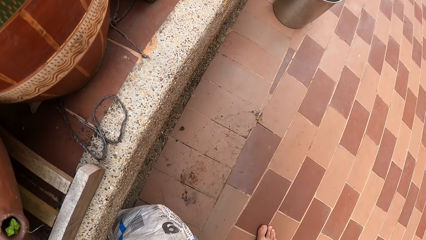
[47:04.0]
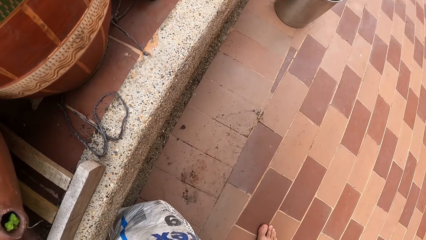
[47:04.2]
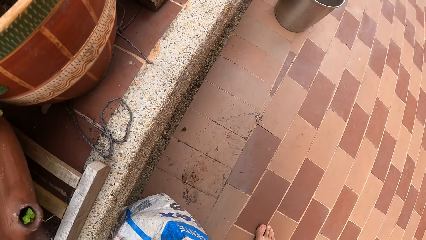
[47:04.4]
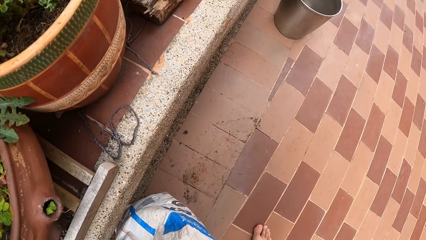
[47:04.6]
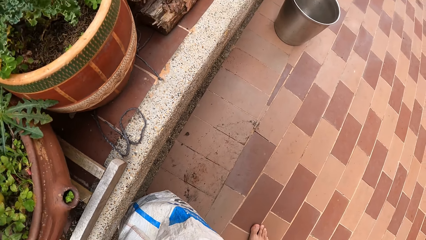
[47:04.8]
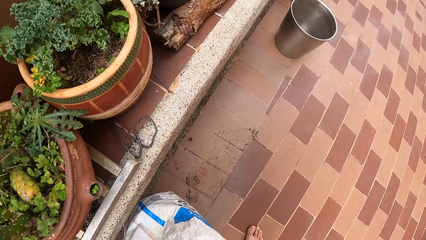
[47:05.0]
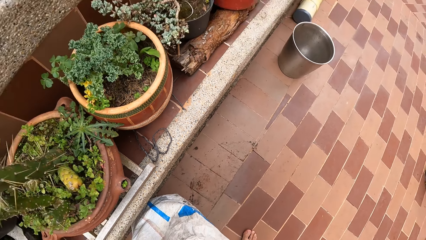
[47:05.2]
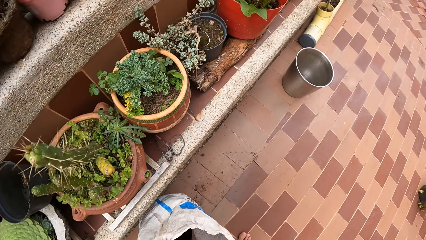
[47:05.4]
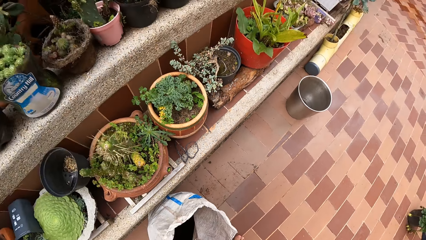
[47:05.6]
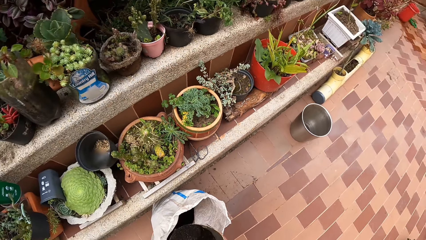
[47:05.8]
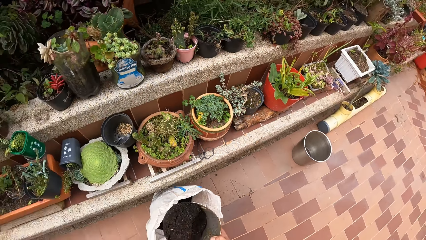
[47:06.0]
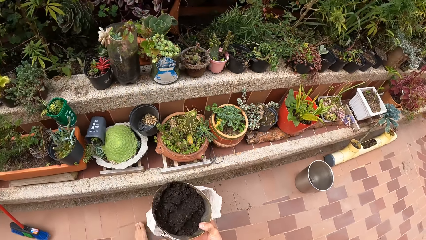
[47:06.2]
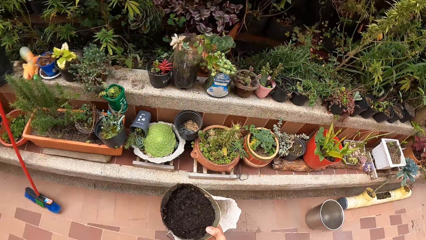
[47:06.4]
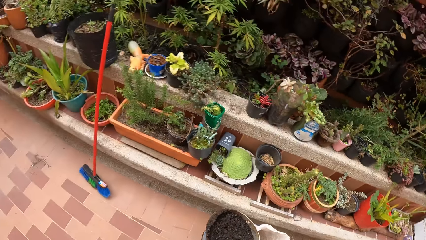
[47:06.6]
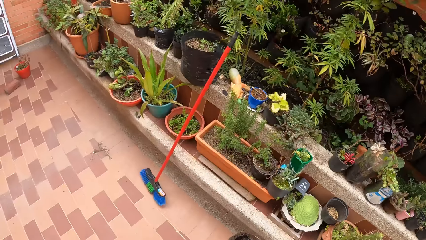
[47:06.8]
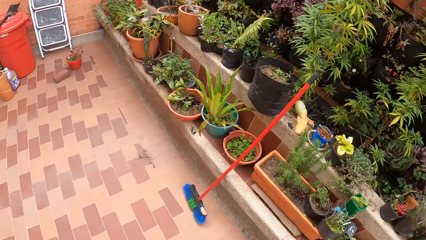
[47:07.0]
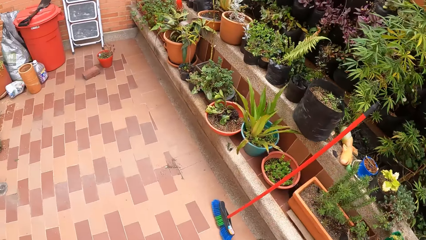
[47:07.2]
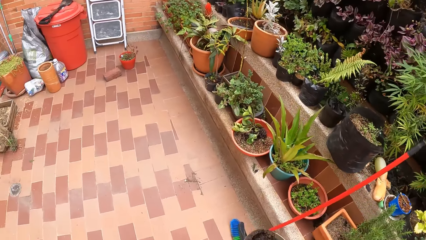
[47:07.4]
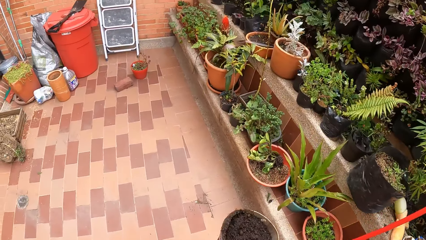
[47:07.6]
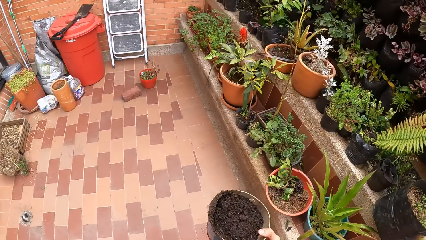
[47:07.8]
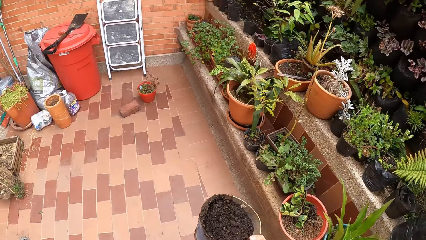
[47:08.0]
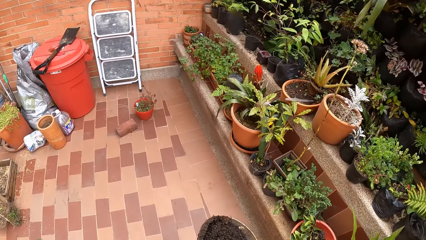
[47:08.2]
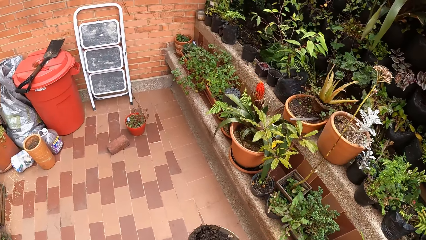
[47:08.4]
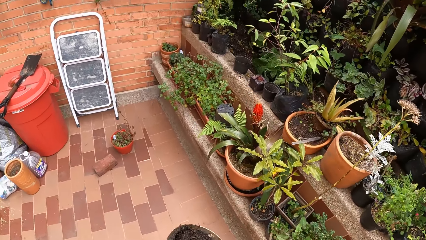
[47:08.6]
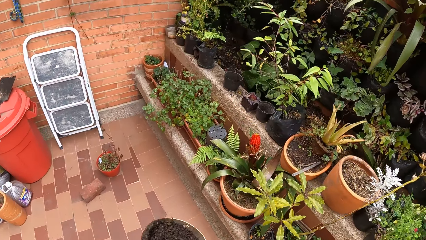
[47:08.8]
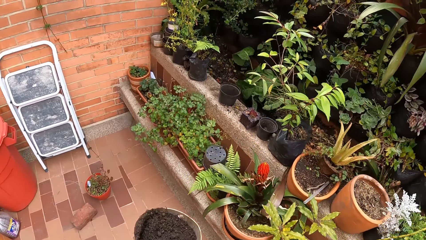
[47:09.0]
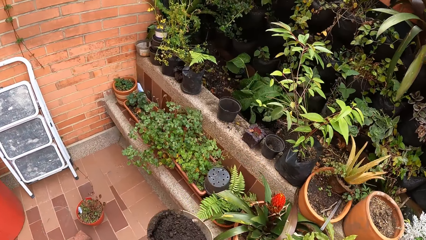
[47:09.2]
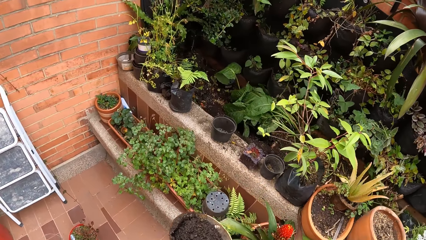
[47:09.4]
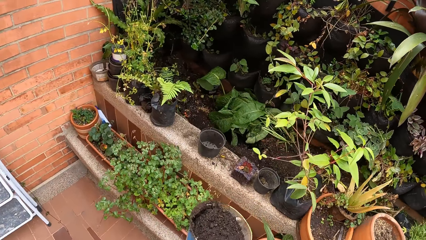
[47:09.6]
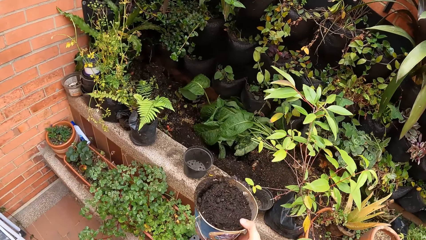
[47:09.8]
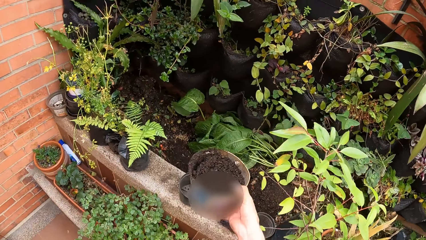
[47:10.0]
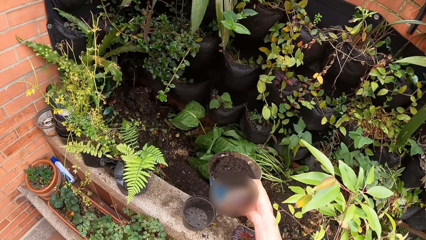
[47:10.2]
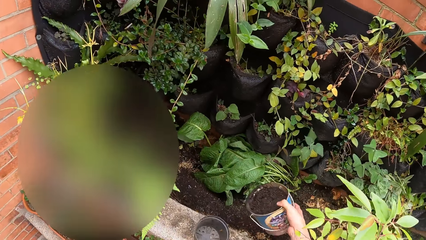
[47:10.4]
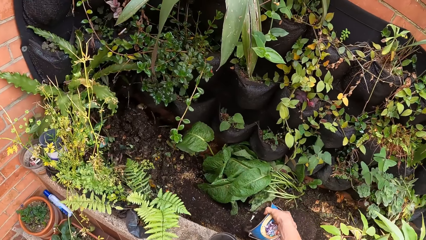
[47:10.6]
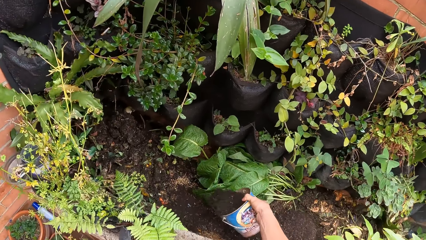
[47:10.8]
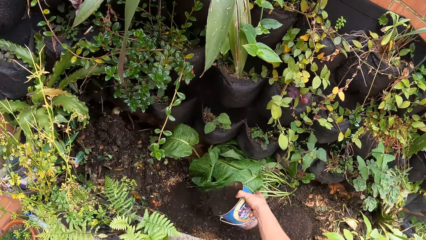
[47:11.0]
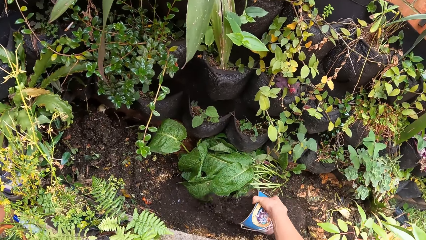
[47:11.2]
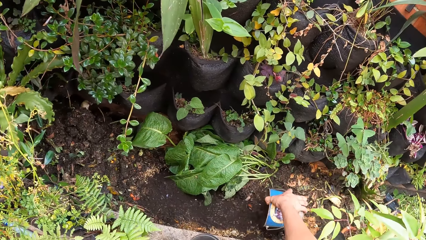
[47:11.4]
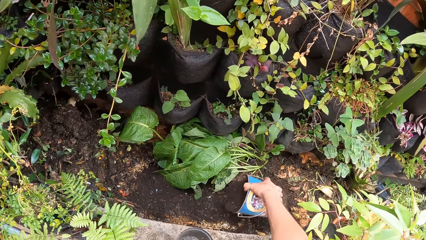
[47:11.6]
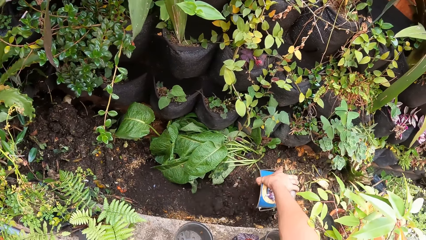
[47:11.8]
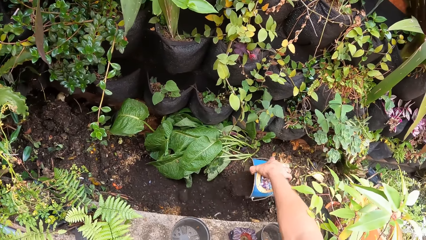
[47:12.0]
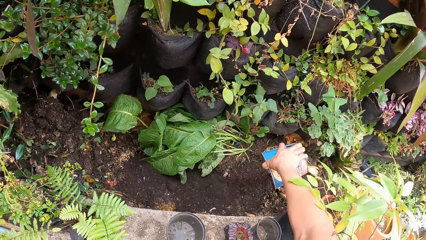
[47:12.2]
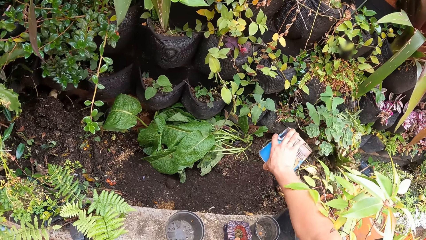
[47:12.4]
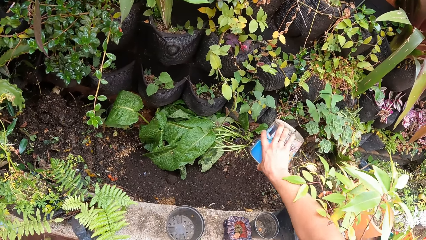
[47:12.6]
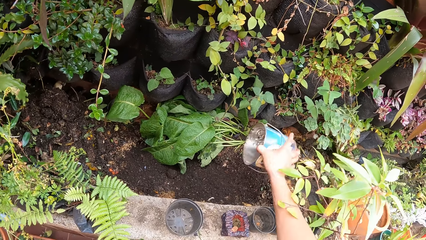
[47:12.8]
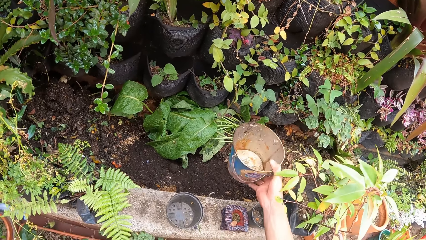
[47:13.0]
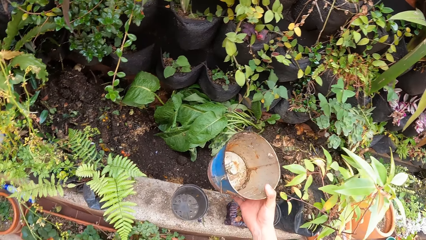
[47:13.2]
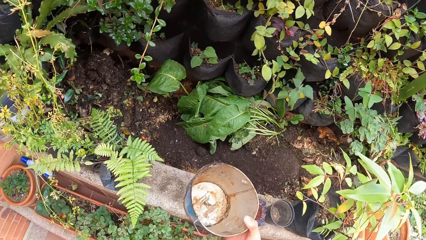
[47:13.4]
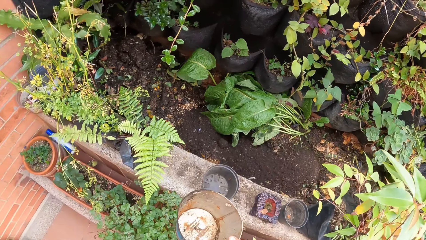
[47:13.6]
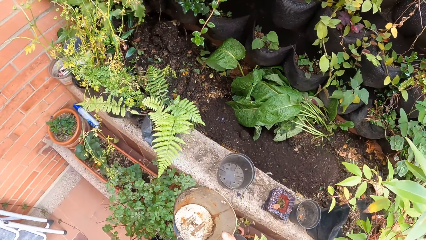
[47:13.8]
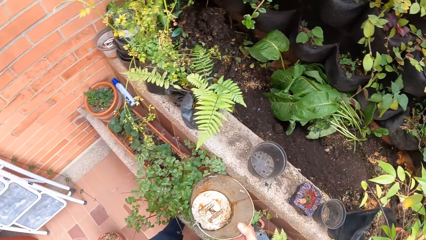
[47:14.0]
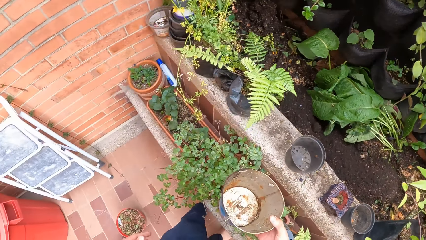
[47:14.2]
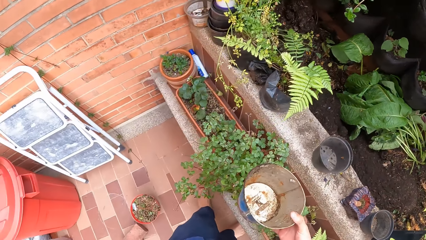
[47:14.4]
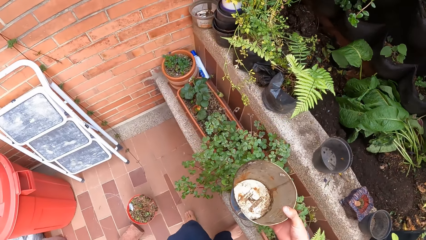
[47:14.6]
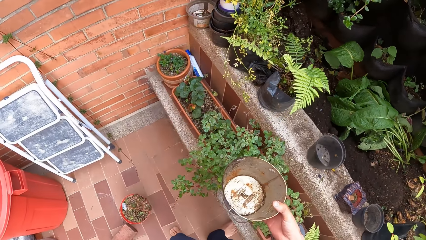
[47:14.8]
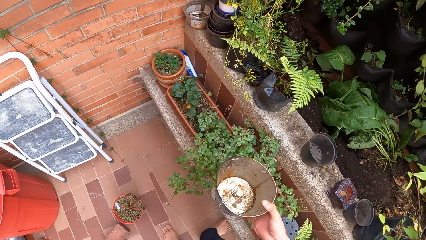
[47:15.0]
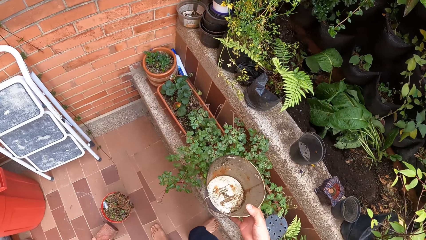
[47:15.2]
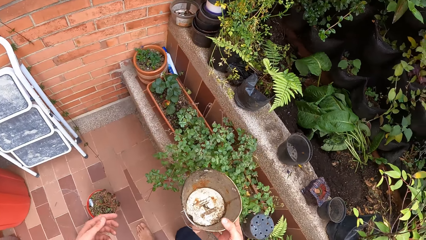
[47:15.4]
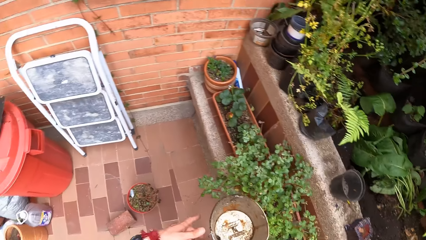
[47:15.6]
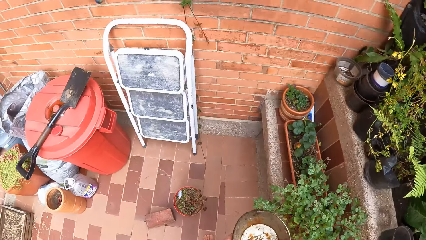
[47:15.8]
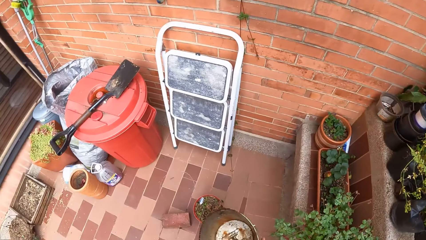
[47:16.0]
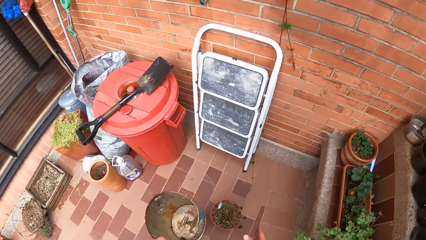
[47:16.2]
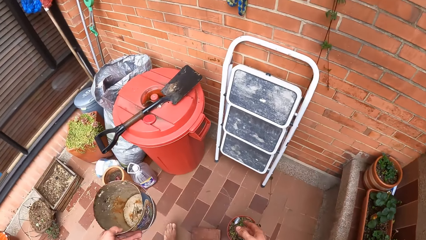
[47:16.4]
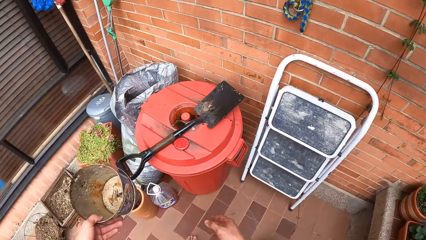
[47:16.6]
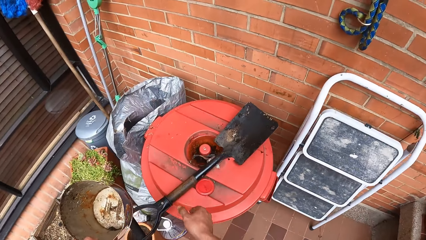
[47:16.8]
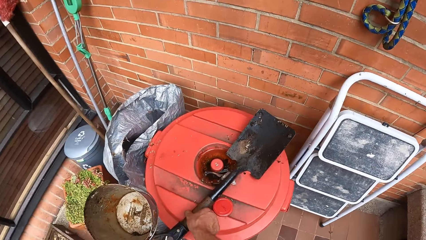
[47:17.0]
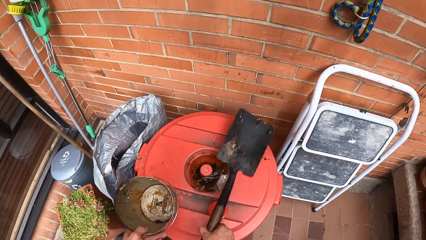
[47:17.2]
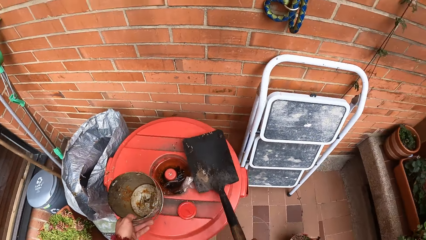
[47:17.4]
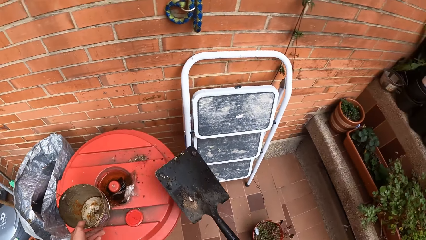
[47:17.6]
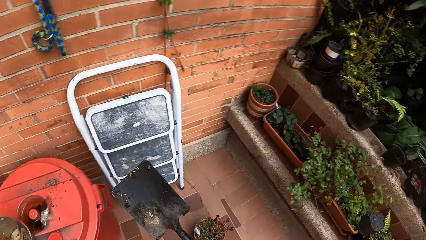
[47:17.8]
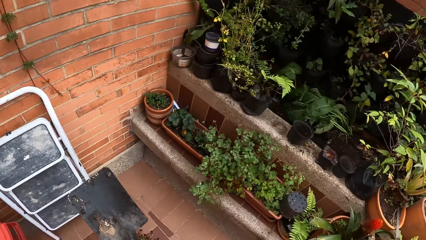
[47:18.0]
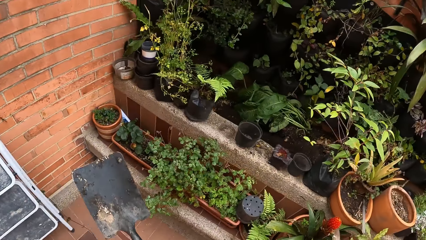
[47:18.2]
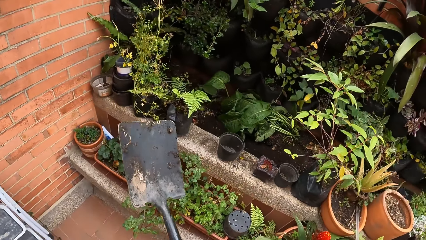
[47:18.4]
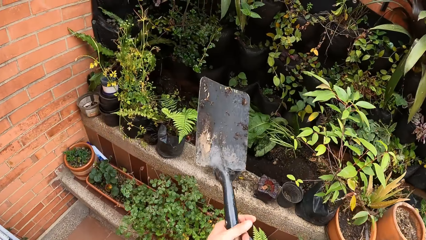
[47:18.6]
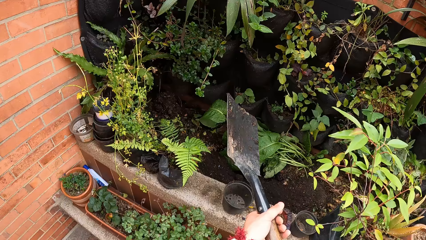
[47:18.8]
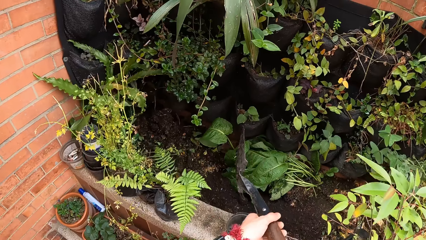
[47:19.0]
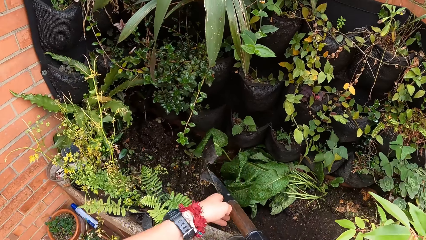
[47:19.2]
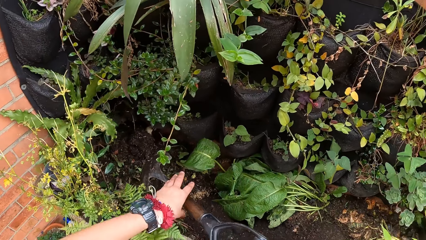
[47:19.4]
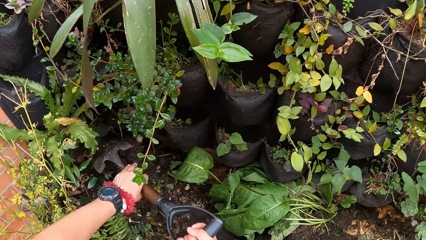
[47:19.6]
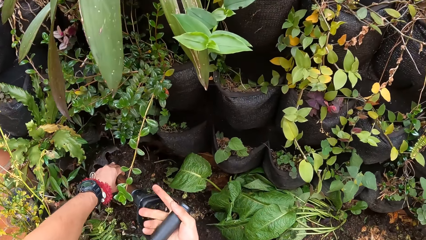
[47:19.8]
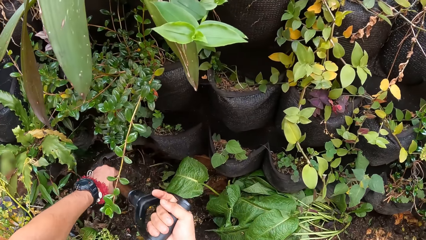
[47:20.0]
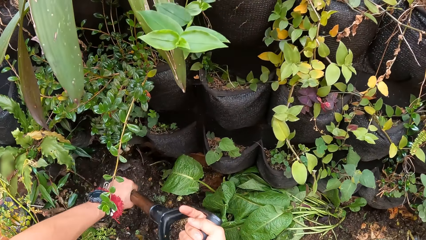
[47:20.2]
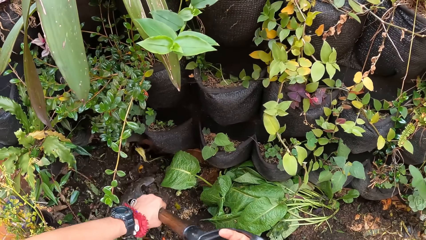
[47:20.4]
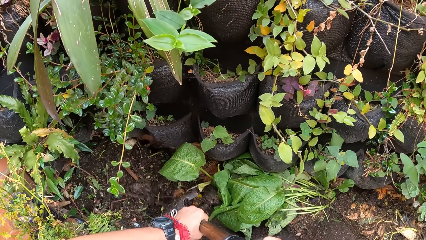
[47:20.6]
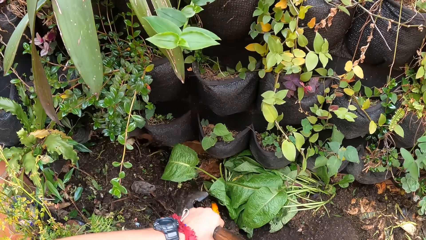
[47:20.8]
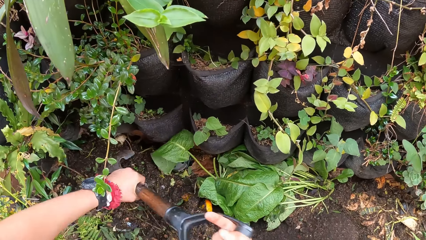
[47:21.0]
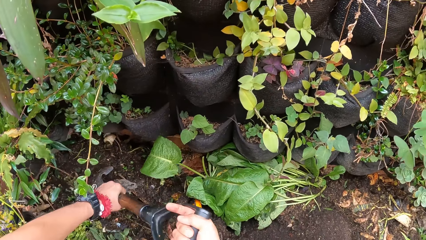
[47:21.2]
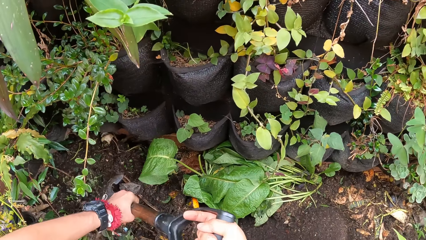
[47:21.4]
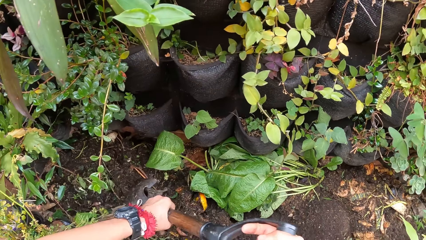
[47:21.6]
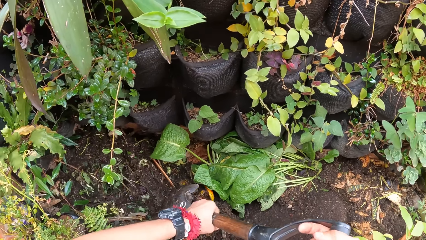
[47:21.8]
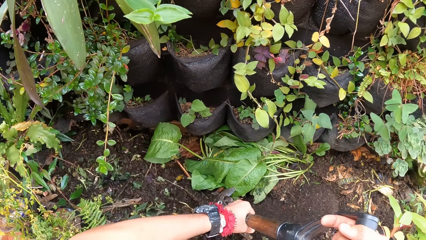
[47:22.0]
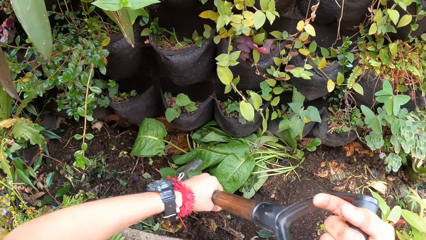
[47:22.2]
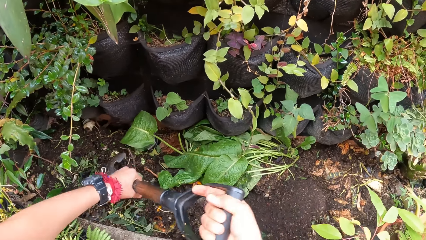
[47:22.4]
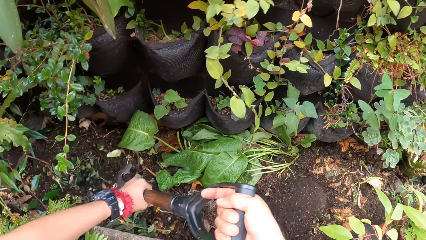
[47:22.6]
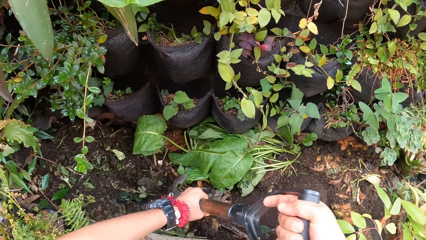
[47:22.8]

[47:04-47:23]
The camera wearer walks on the garden. He pours the sand or manure from the can to the ground, on the plants. He holds the container. He walks toward the dust bin. He drops the can on the bucket with his right hand. He picks up the shovel from the bucket with his right hand. He digs the ground with the shovel in his right hand. He scoops the soil.
